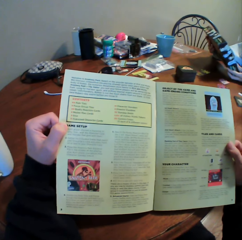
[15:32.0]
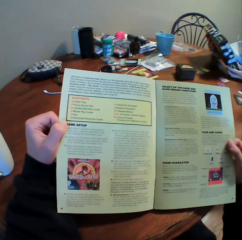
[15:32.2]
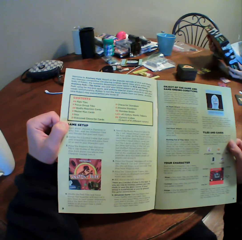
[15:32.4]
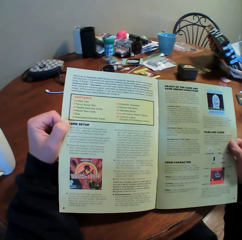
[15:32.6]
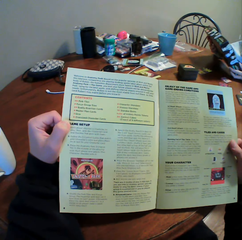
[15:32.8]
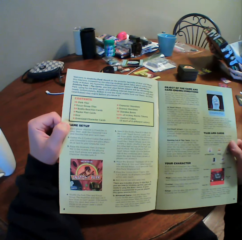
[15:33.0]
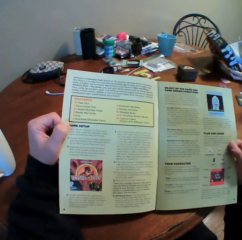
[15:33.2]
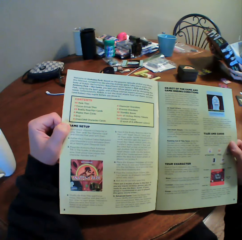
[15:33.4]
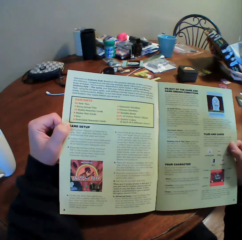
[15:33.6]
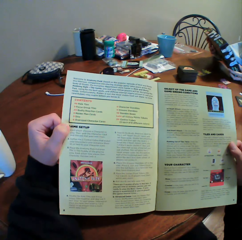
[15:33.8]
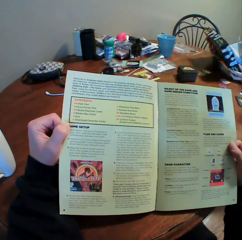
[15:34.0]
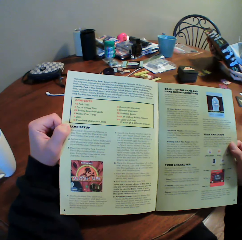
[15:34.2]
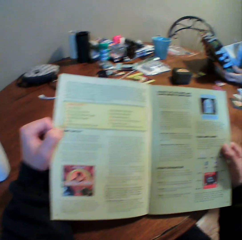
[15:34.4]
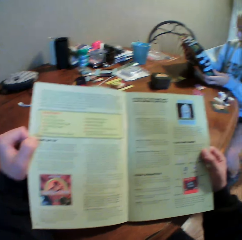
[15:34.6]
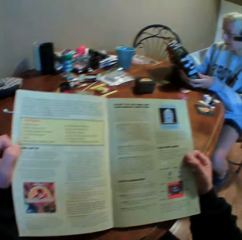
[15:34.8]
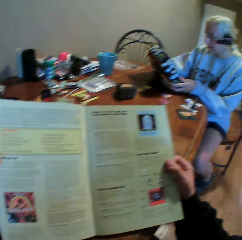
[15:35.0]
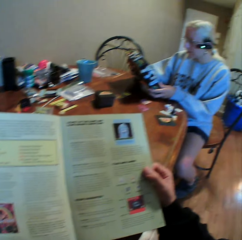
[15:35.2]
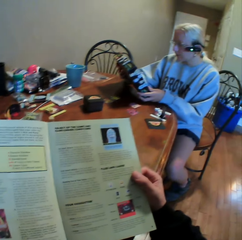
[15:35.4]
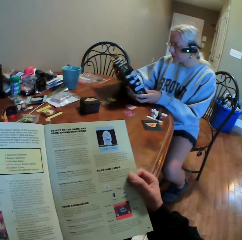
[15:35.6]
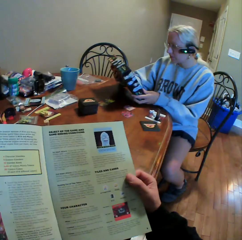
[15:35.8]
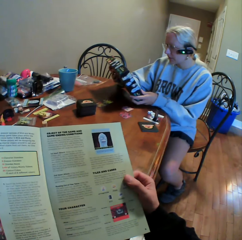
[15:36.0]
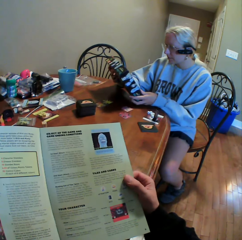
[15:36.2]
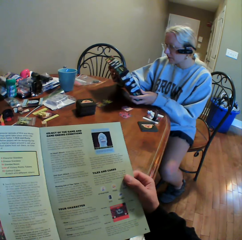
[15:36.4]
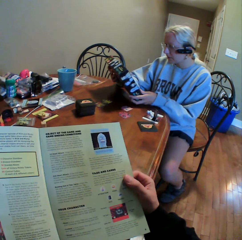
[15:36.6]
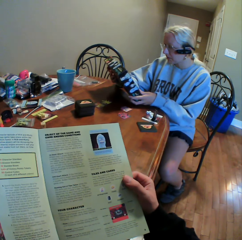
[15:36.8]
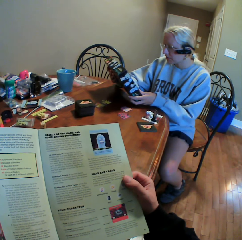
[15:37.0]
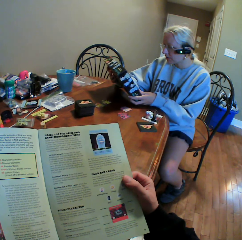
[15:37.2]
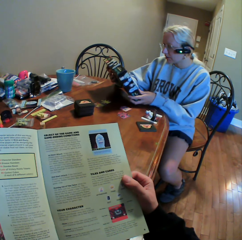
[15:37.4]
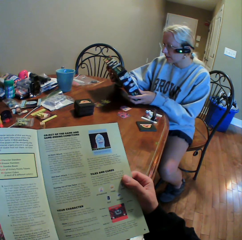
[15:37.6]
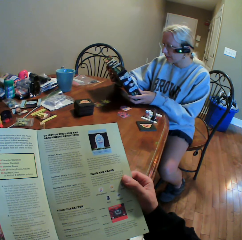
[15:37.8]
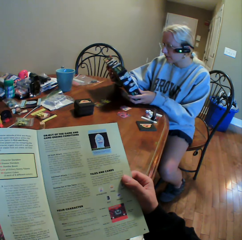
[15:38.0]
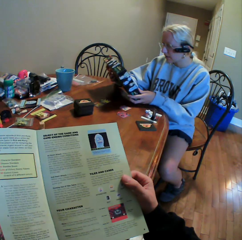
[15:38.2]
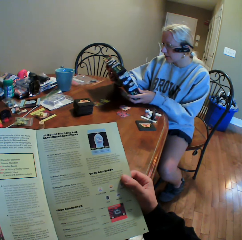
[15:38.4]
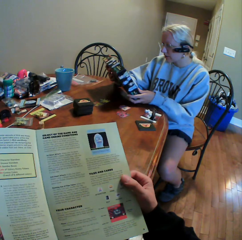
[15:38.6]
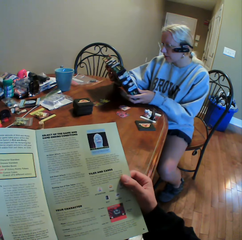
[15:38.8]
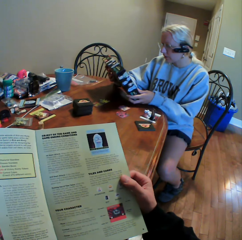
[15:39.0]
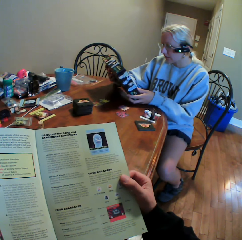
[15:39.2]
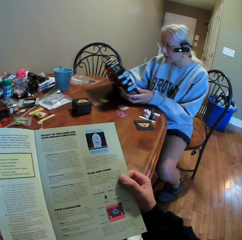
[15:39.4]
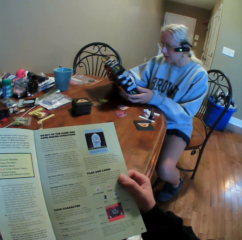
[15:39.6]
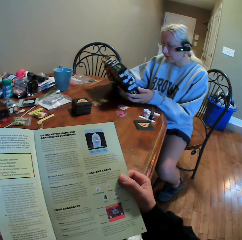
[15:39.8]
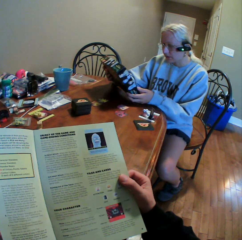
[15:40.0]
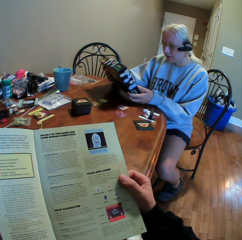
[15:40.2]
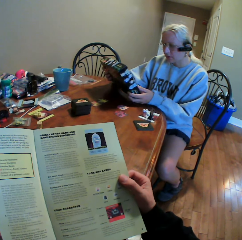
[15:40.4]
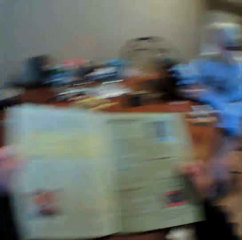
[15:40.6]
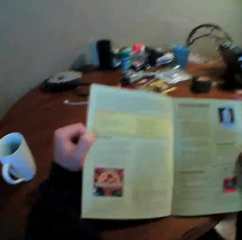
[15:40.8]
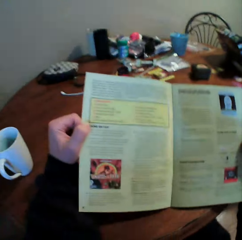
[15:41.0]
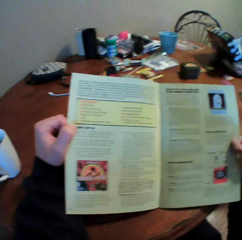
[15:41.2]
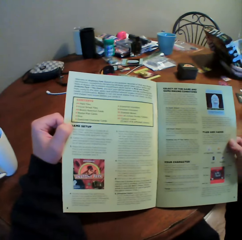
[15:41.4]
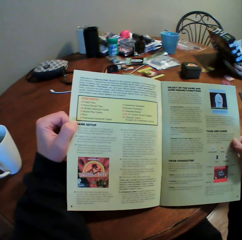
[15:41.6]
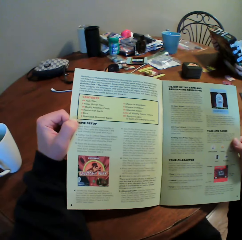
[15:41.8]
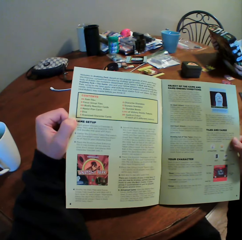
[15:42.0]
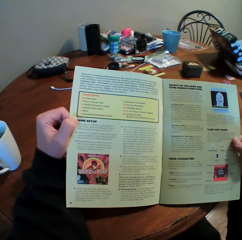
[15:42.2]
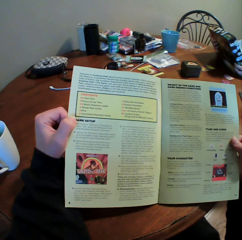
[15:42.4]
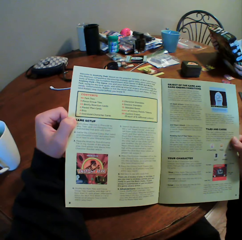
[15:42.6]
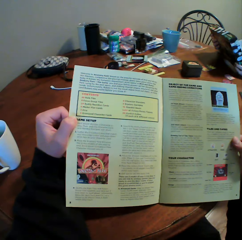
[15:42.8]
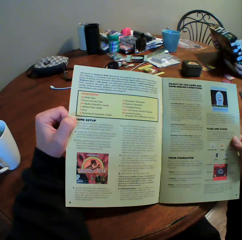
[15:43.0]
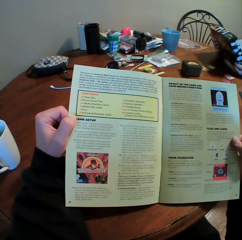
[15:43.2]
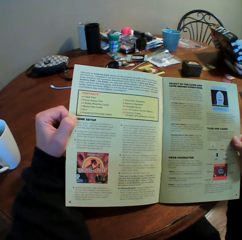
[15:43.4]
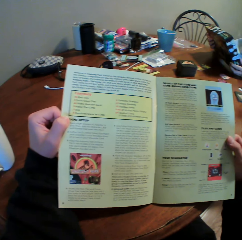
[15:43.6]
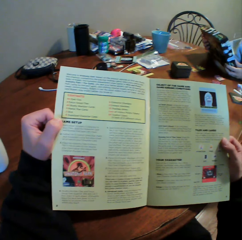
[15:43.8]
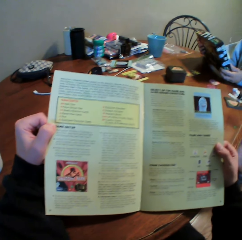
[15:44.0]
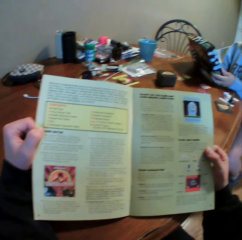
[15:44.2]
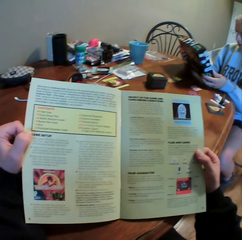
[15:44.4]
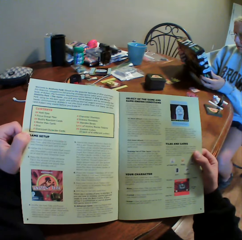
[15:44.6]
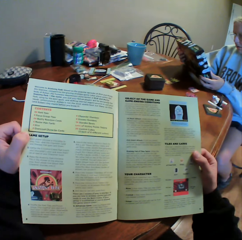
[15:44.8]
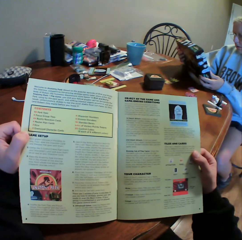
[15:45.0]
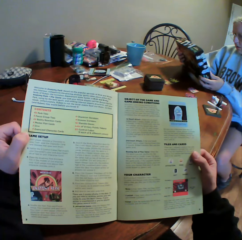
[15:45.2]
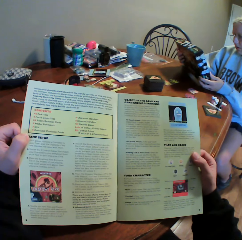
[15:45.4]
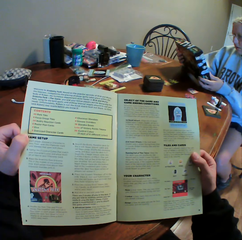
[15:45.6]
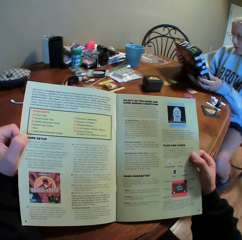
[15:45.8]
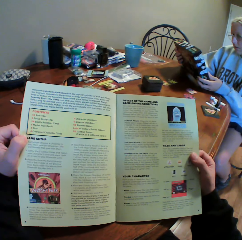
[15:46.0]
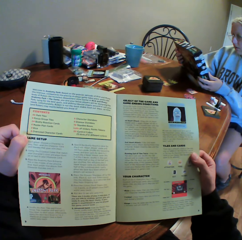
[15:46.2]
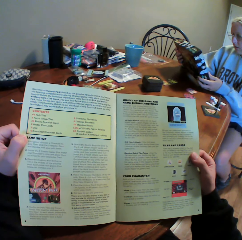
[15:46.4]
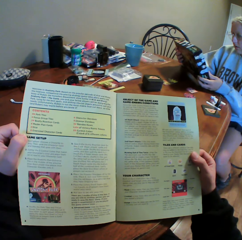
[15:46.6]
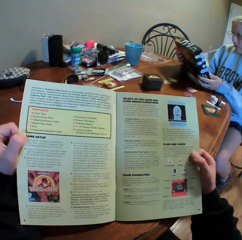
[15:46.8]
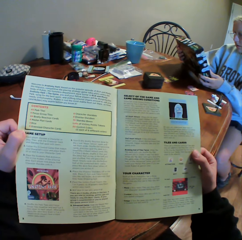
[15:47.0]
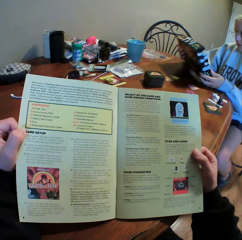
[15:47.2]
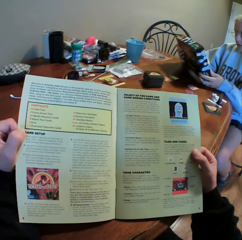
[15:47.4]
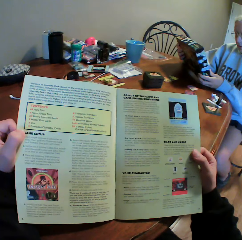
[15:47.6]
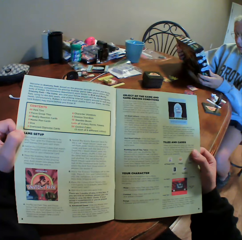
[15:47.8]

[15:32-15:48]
The woman holds the box. The camera wearer looks around the house. The woman interacts with the camera wearer. The camera wearer stares at the woman. The woman stares at the box on the table. The camera wearer looks around the house. They read the manual book. They interact with the woman.

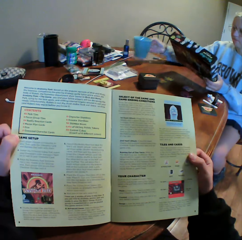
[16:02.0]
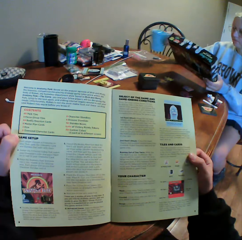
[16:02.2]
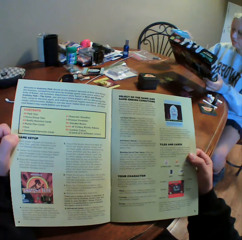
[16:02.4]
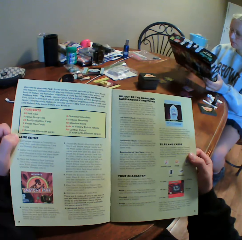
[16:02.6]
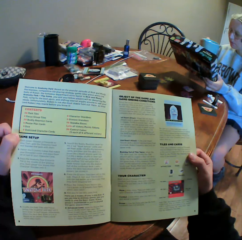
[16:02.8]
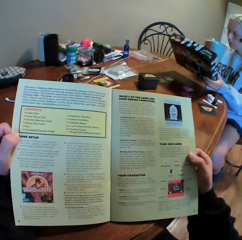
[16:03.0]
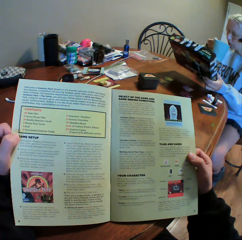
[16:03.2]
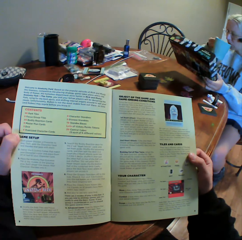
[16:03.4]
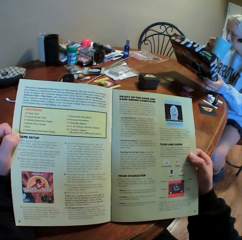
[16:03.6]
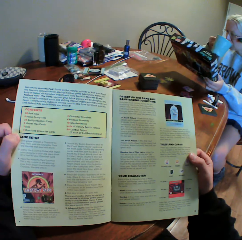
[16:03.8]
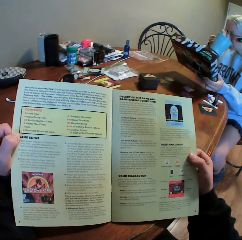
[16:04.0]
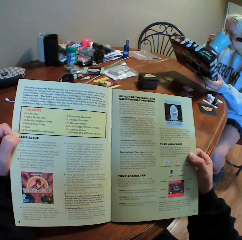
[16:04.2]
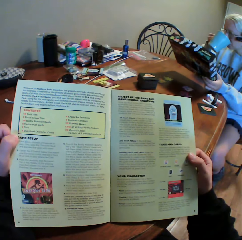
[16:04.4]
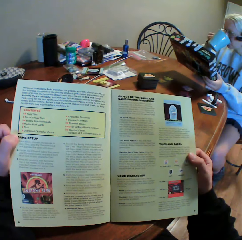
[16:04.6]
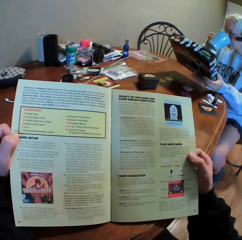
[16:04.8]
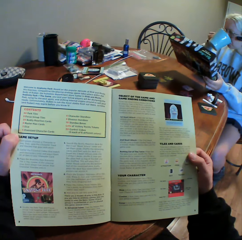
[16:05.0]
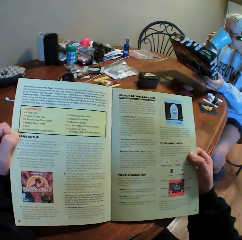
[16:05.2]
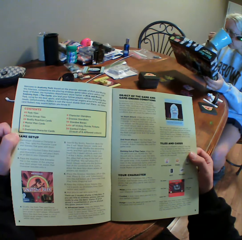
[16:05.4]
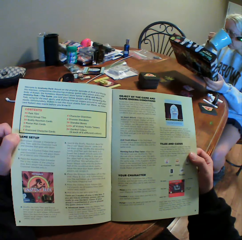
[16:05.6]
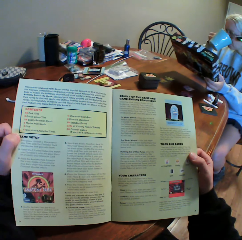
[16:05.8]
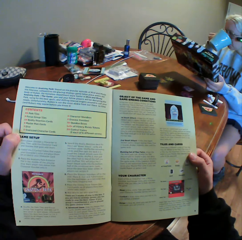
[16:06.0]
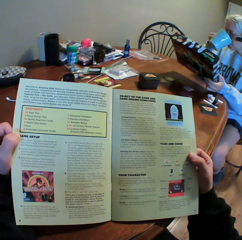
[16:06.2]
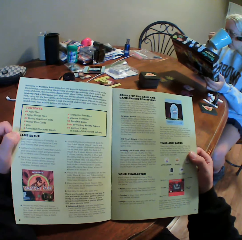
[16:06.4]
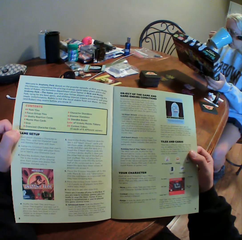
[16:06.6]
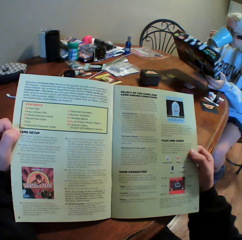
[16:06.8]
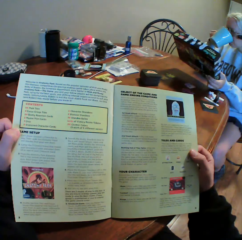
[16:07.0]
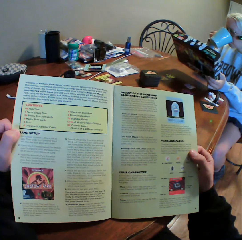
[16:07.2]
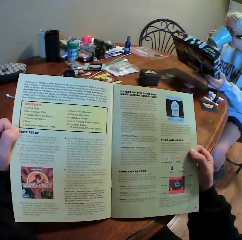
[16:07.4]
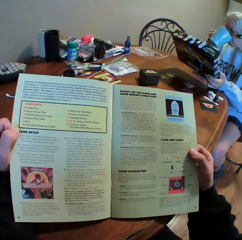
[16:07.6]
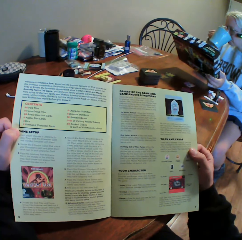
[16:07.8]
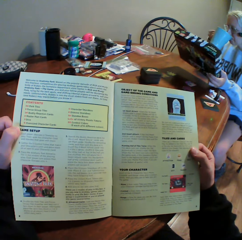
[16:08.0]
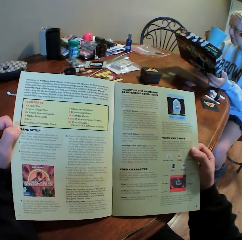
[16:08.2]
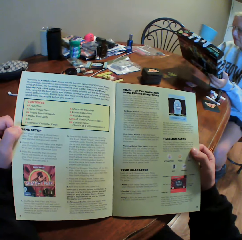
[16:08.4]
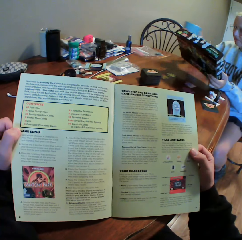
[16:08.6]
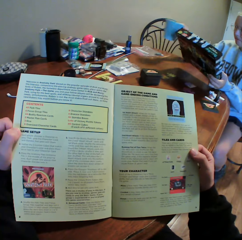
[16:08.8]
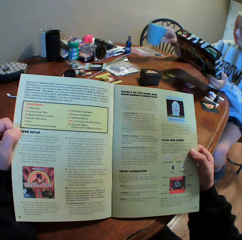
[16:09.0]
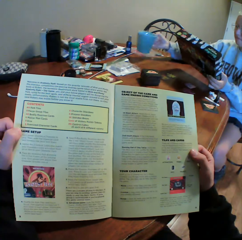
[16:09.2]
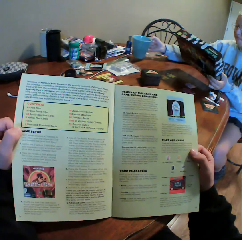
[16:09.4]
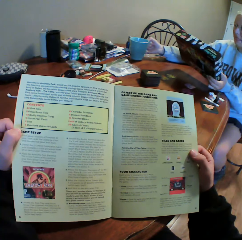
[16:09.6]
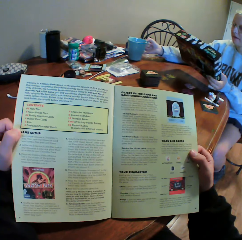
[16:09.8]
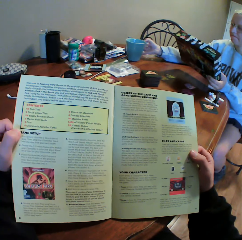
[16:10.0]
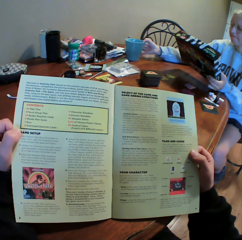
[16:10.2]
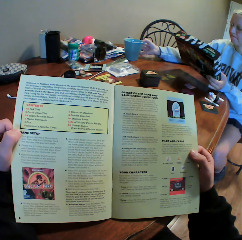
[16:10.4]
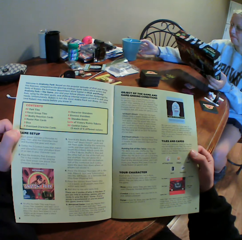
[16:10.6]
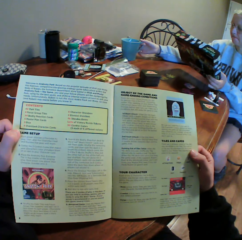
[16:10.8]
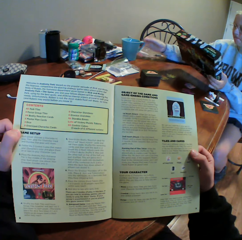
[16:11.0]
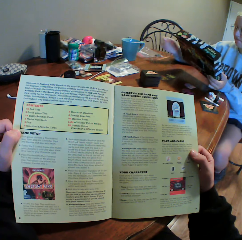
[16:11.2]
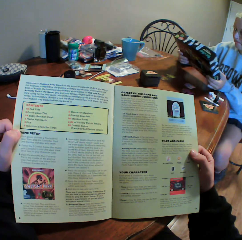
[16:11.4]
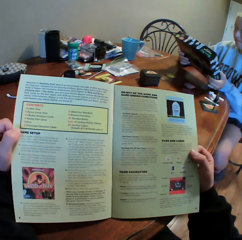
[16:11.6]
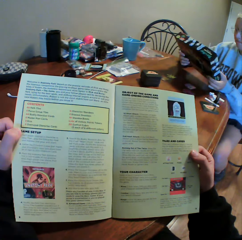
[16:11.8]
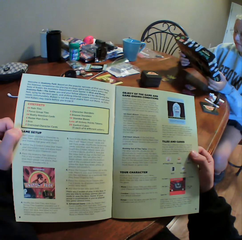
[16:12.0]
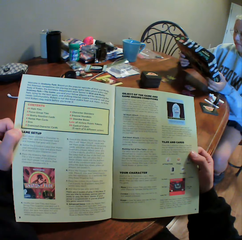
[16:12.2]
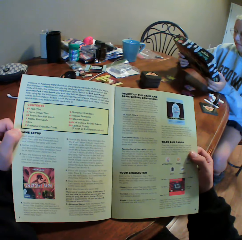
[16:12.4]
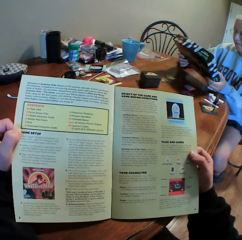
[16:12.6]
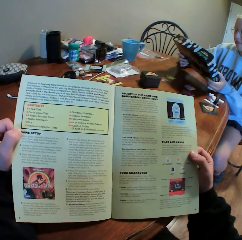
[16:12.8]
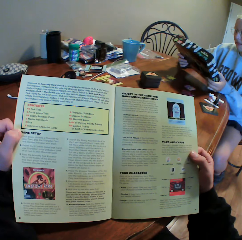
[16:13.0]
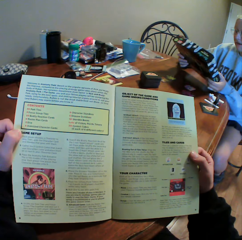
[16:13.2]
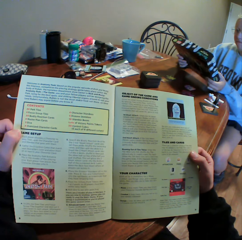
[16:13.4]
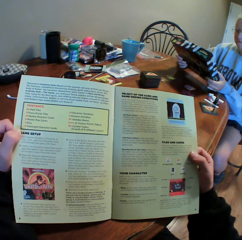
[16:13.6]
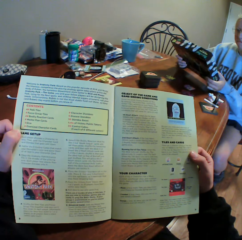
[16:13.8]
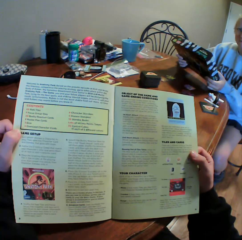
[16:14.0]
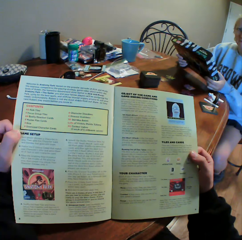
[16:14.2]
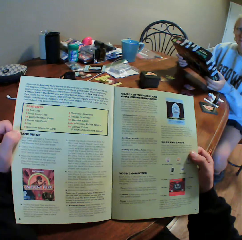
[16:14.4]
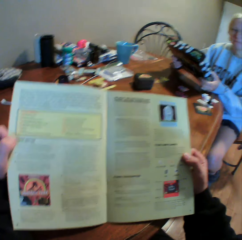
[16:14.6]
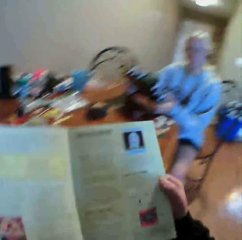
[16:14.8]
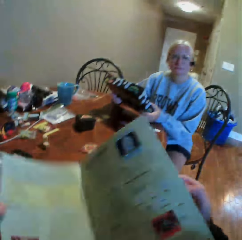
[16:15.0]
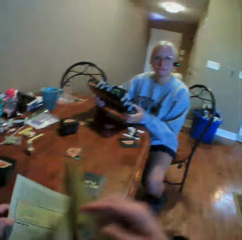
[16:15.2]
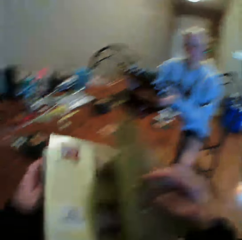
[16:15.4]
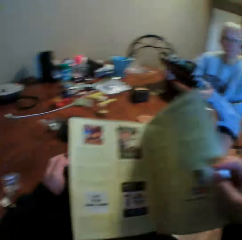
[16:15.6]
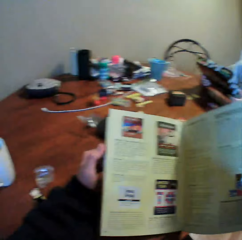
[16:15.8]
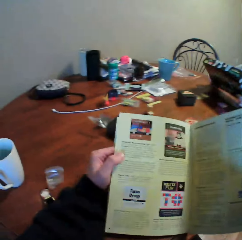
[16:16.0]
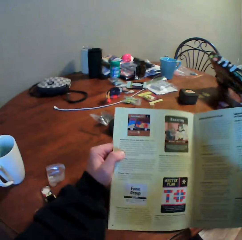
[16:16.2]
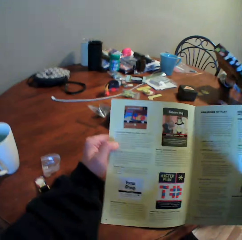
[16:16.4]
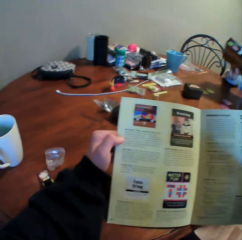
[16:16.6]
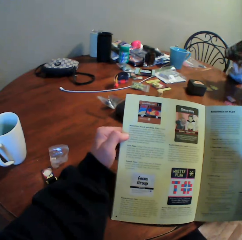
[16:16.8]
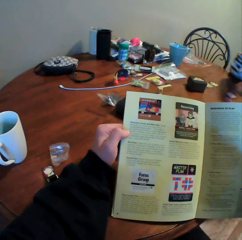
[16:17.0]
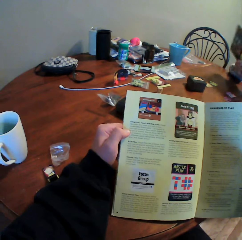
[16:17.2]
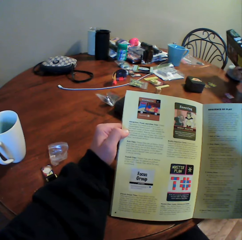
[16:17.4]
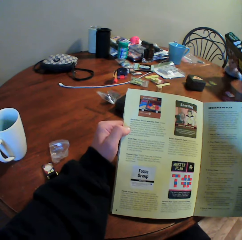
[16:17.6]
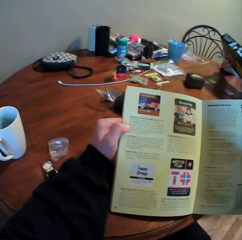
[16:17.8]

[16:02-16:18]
The woman picks up a cup and drinks a beverage. The camera wearer reads the manual book. They place the cup on the table. The woman puts the cup on the table and holds the box with both hands. The camera wearer reads the manual book.
